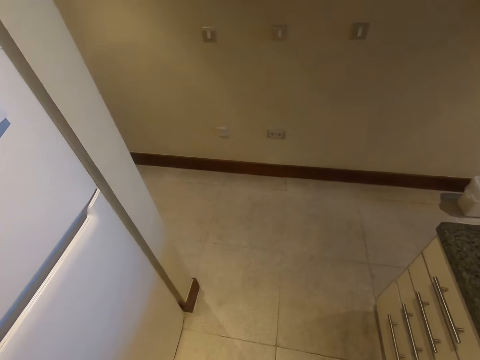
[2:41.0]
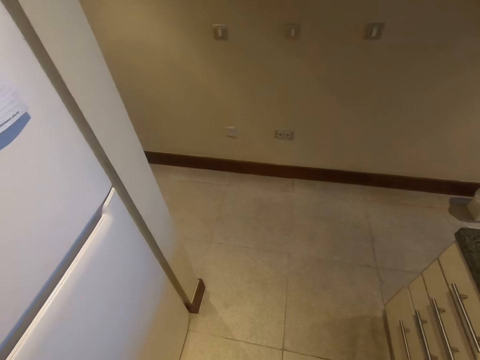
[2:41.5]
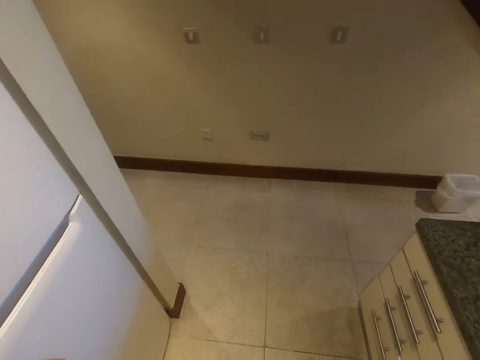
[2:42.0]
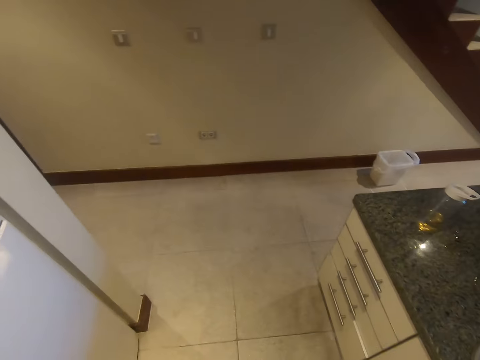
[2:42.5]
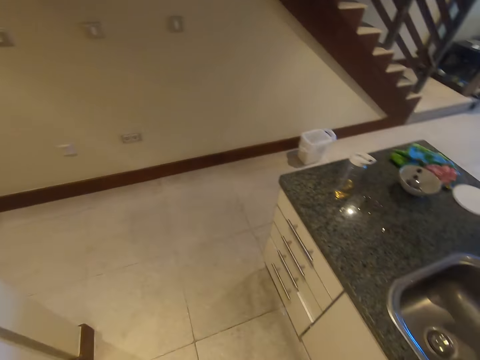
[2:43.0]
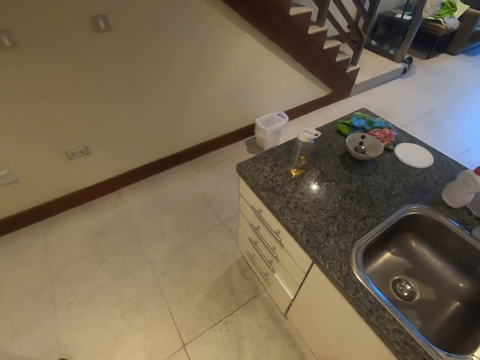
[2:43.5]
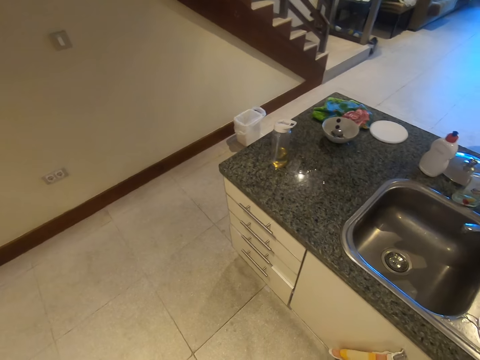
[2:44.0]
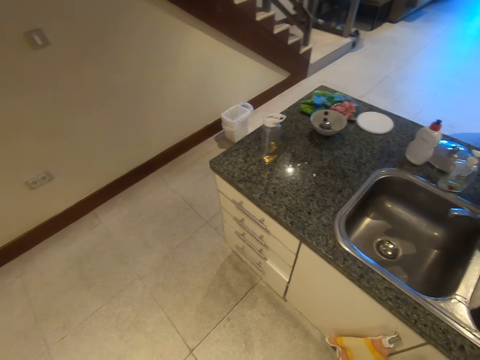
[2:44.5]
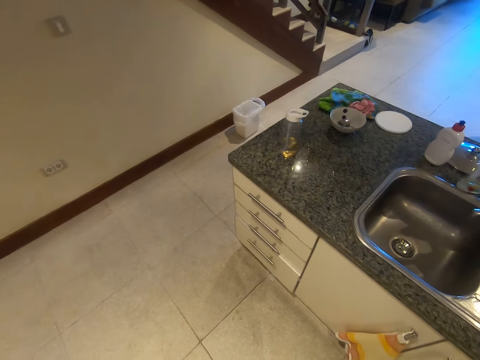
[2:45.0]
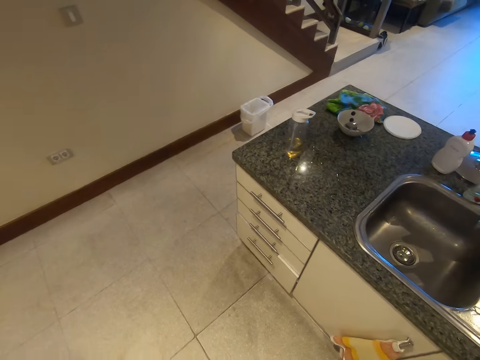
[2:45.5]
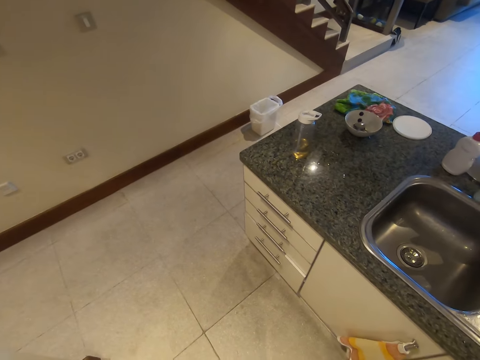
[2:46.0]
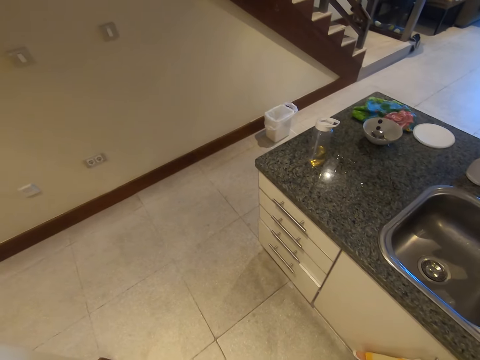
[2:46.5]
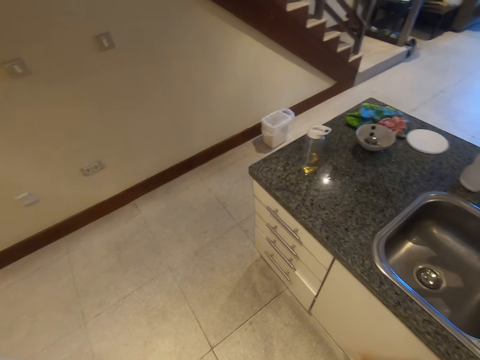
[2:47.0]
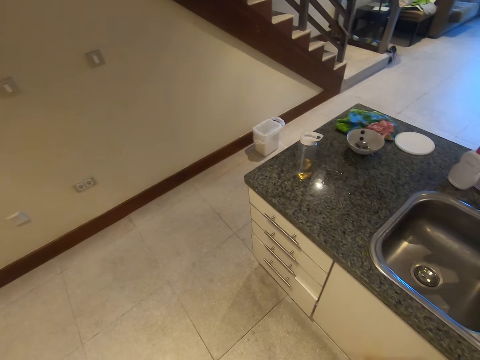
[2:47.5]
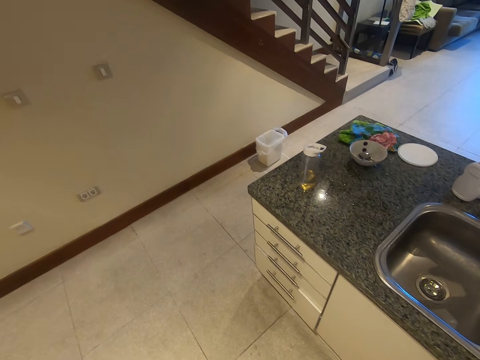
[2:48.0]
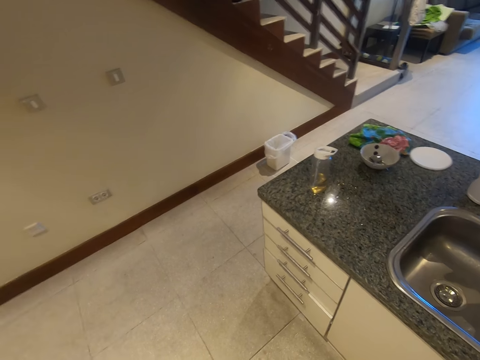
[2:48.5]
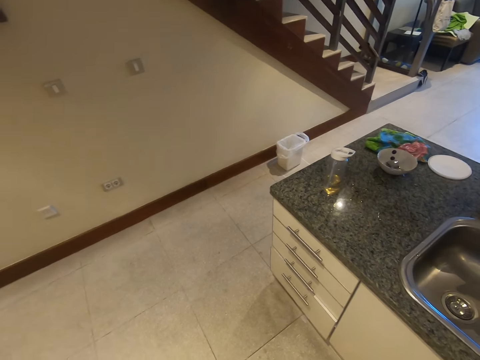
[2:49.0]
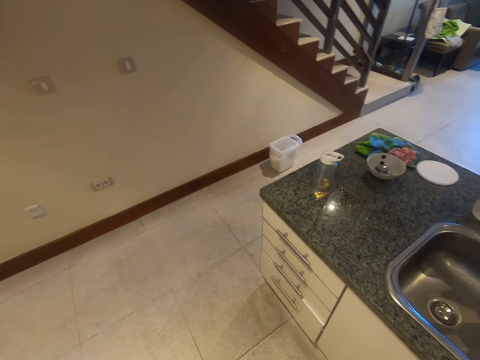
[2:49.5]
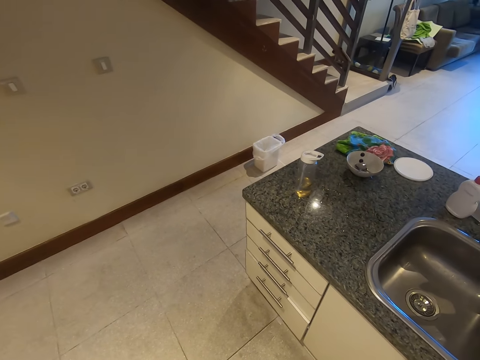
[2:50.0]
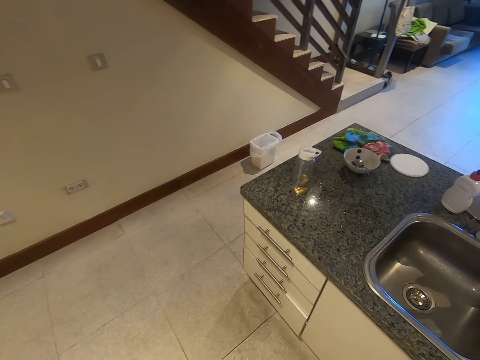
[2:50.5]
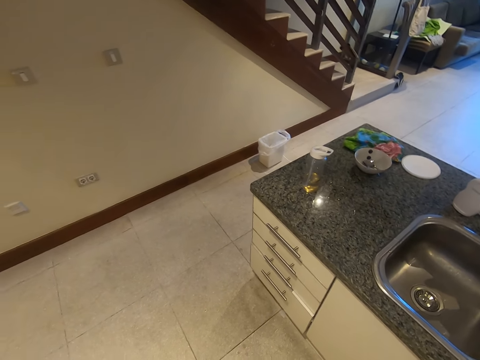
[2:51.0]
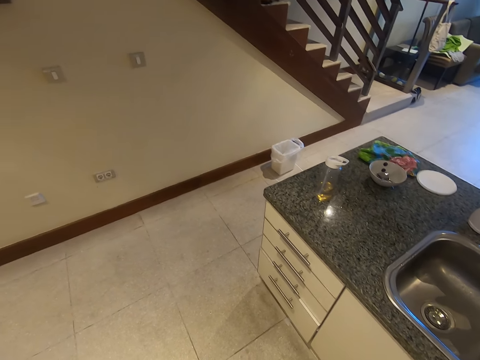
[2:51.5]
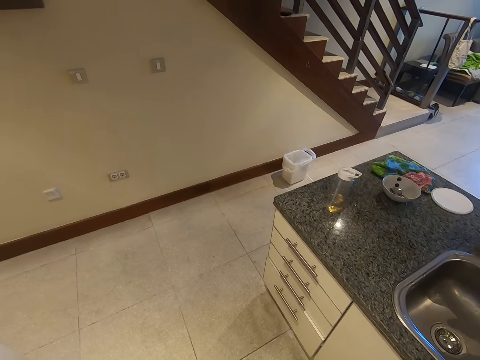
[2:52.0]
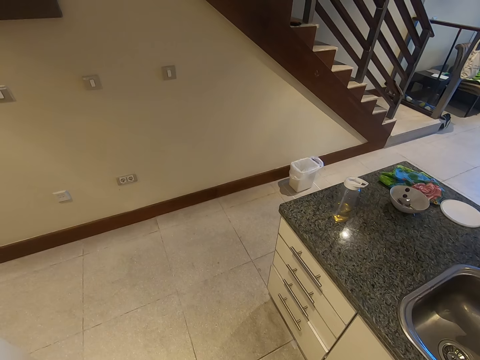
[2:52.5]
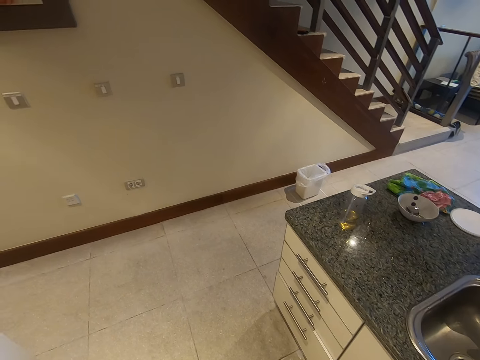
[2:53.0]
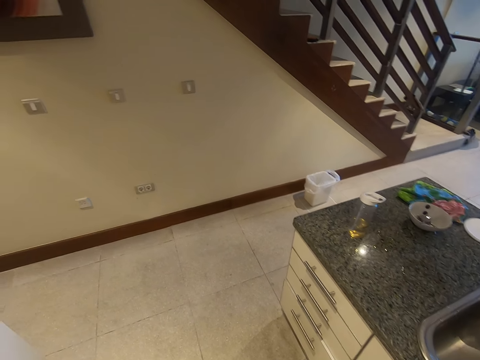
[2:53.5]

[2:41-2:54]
The camera wearer raises a hand. They adjust the camera.

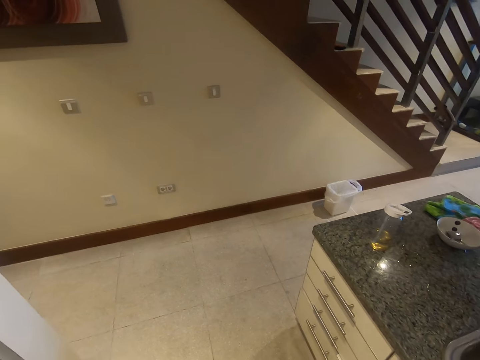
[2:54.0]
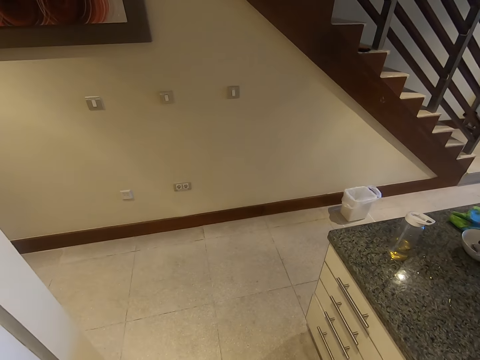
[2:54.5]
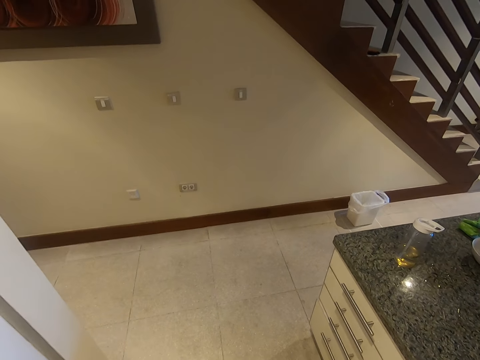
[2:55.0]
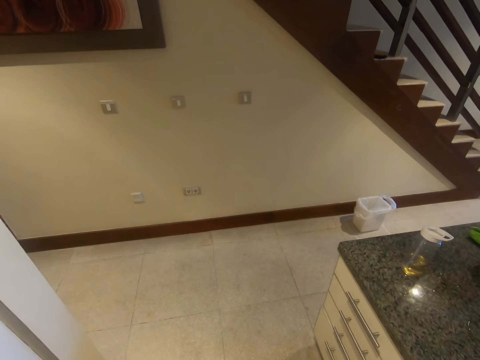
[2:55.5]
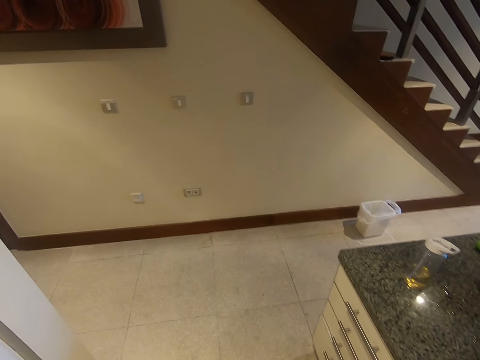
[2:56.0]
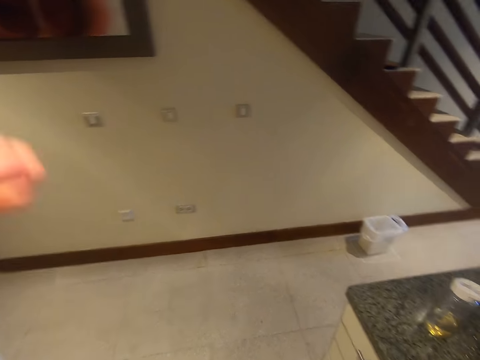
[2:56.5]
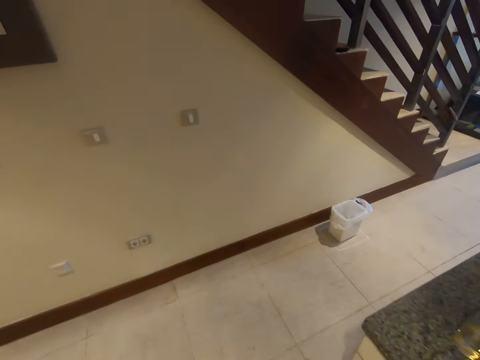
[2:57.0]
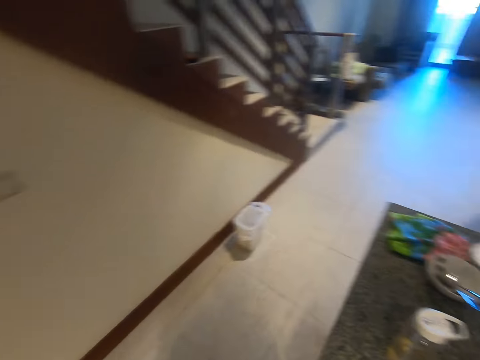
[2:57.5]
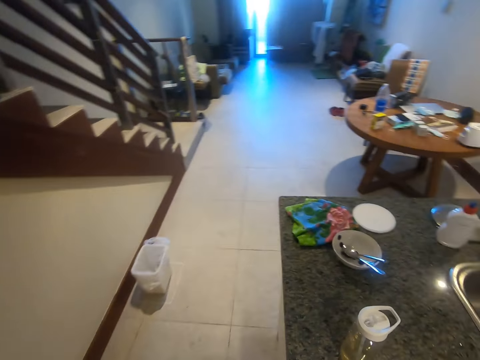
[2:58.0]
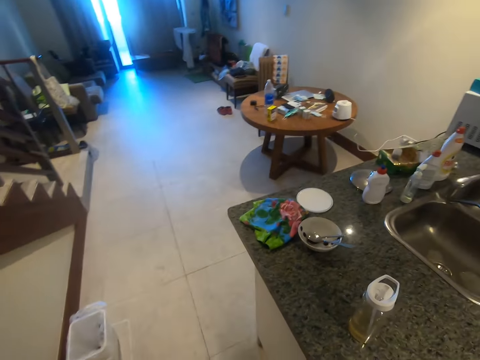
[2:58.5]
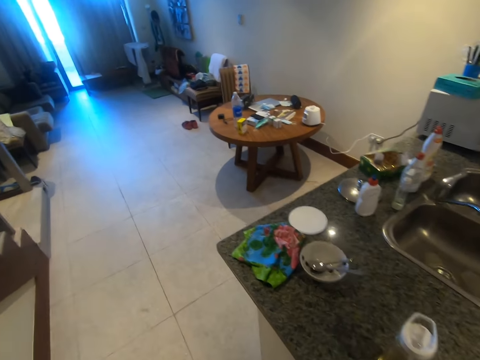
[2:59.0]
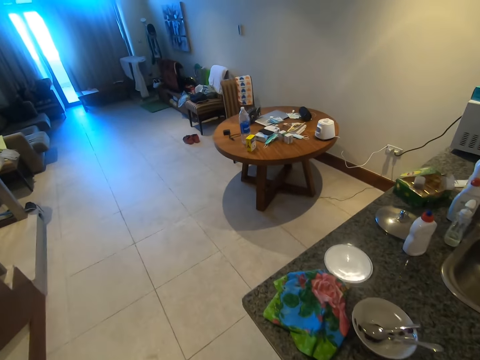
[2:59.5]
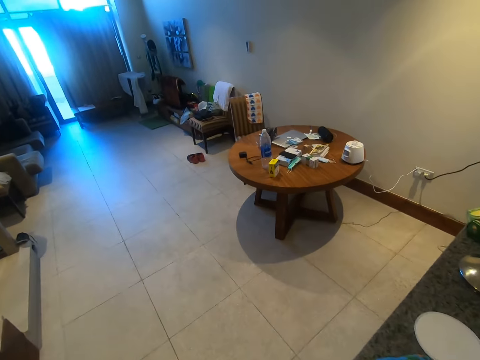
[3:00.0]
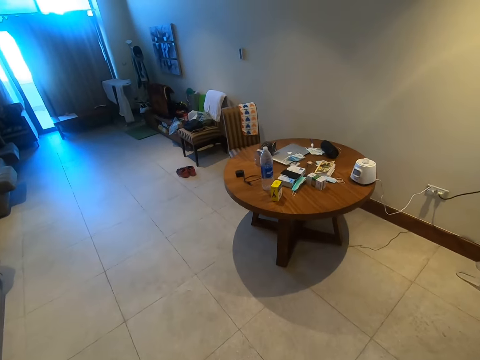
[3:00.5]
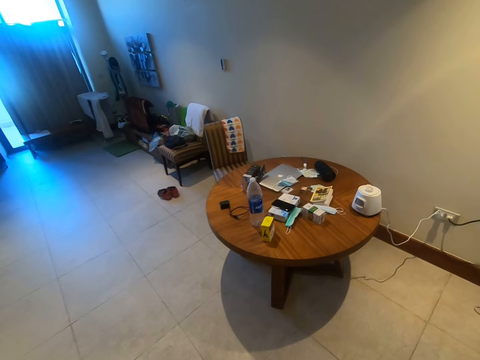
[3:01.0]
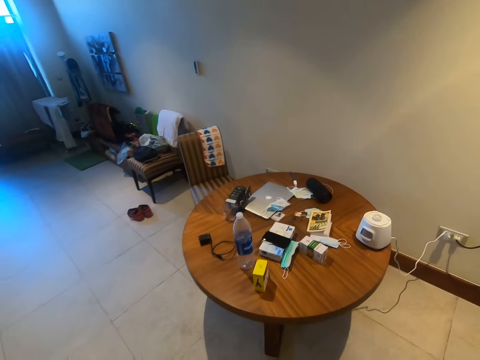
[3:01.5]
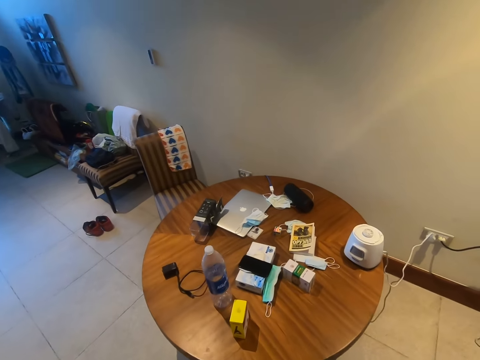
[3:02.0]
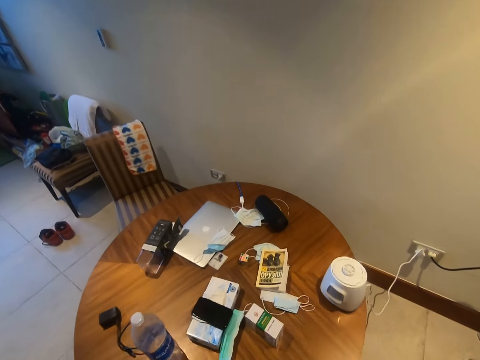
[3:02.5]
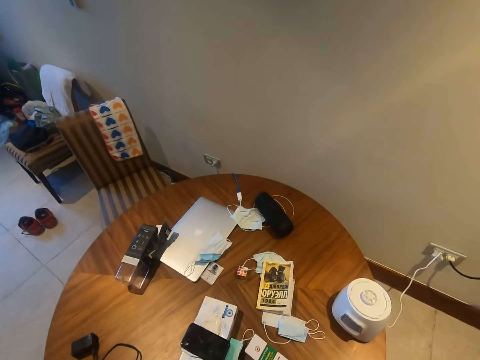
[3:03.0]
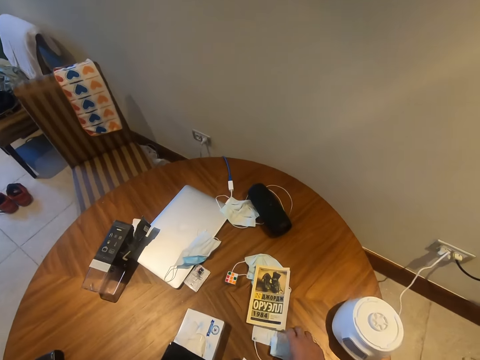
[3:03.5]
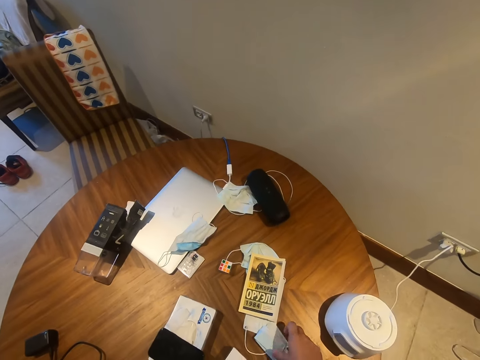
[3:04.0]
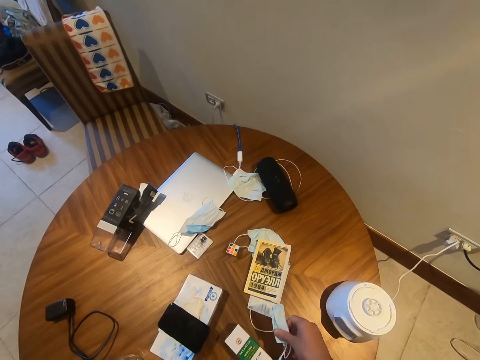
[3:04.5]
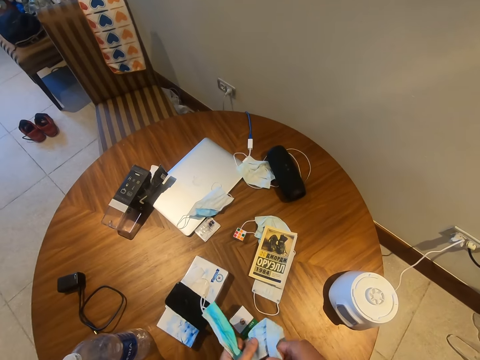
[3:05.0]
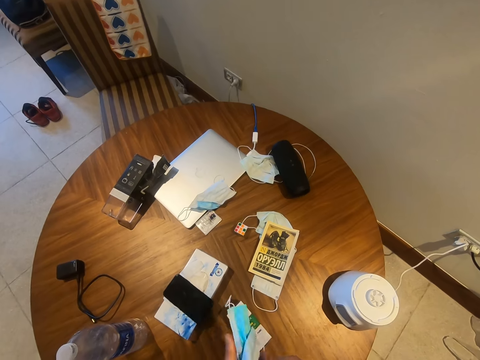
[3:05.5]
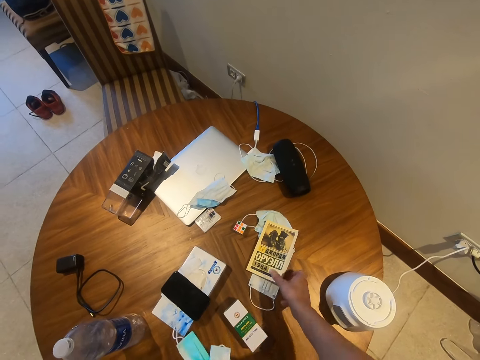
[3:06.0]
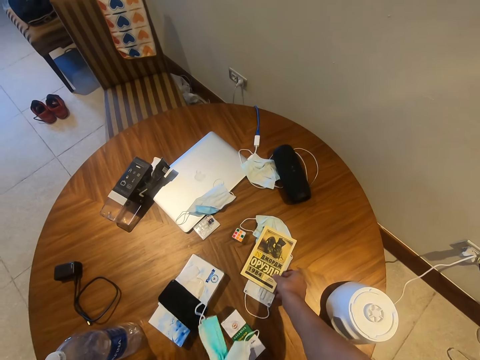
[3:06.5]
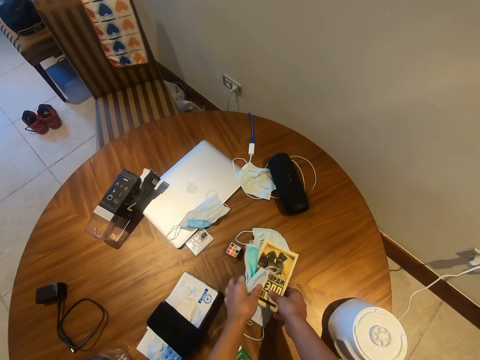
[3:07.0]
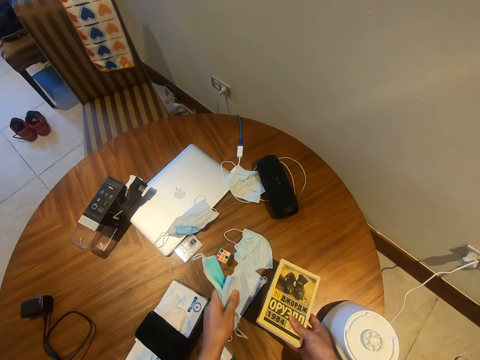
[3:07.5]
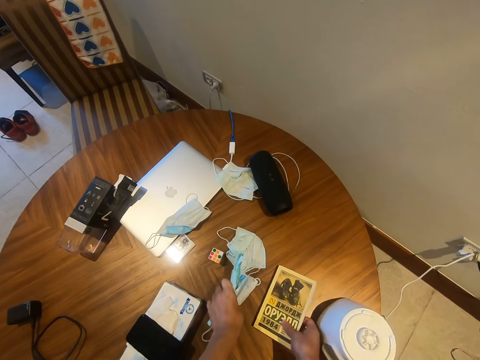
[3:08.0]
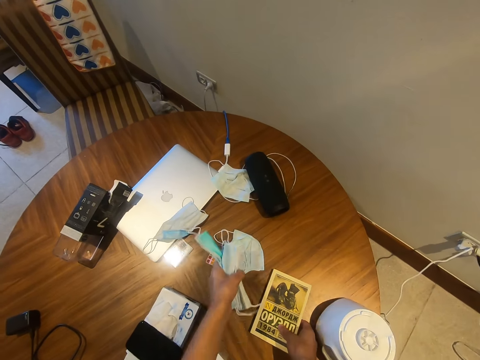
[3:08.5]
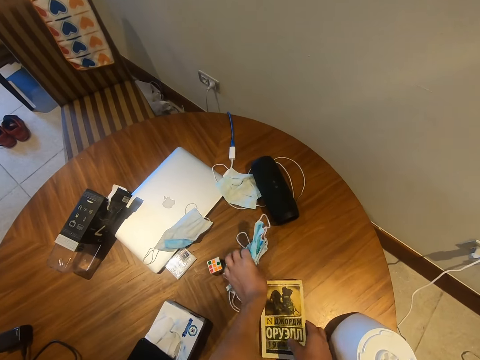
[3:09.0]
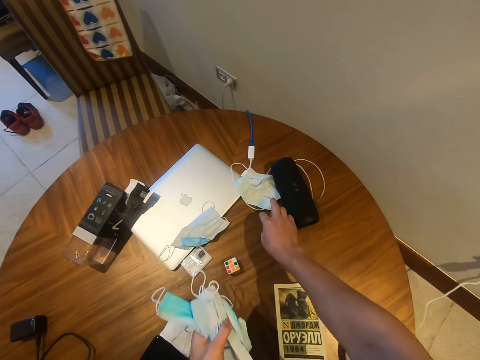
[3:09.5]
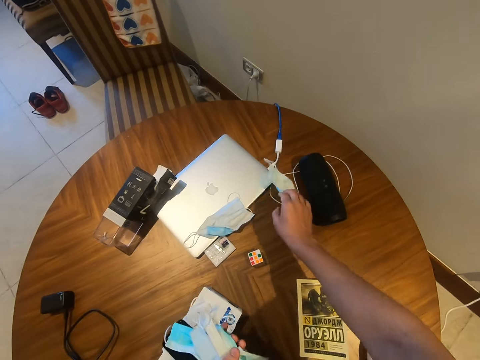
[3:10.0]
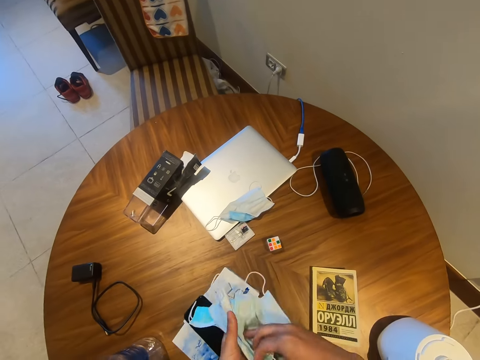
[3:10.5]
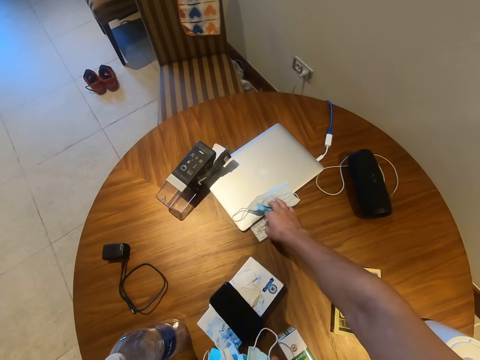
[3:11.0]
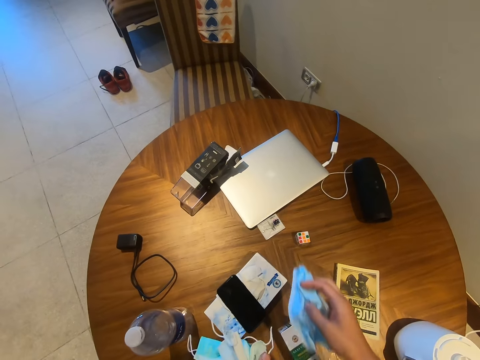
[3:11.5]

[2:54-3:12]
The camera wearer walks around the room. They lower a hand. They pick up the masks. They take a book. They take the masks. They put the book on the table. They take the masks.
